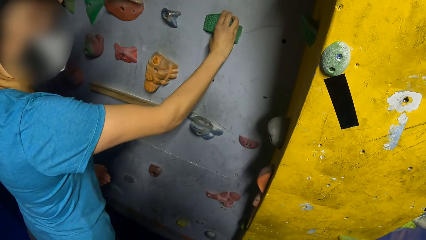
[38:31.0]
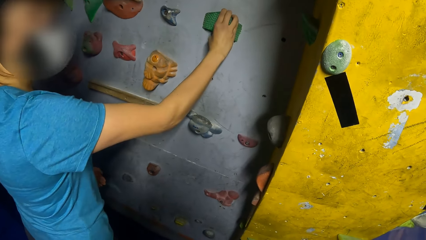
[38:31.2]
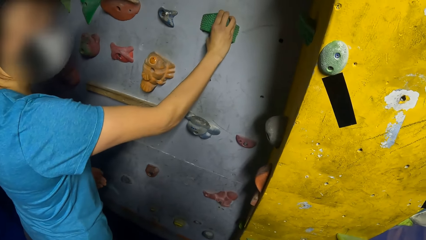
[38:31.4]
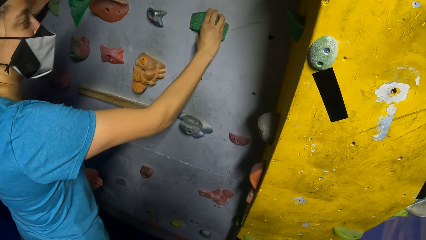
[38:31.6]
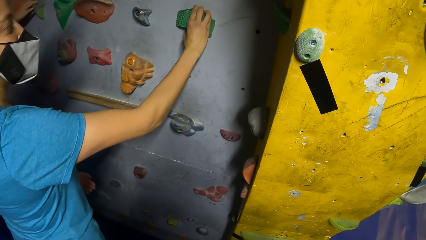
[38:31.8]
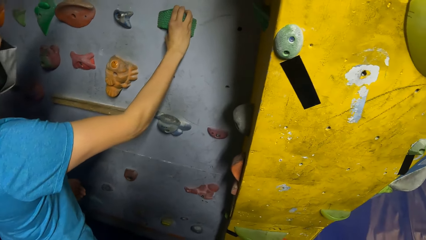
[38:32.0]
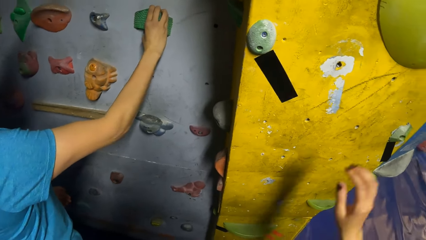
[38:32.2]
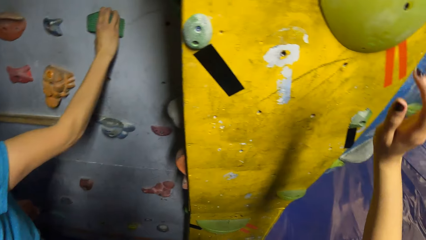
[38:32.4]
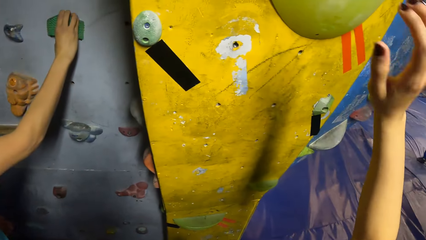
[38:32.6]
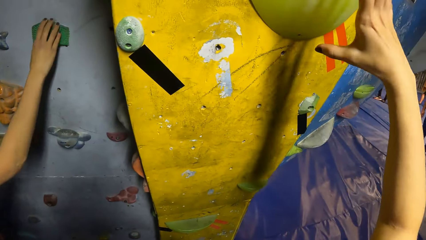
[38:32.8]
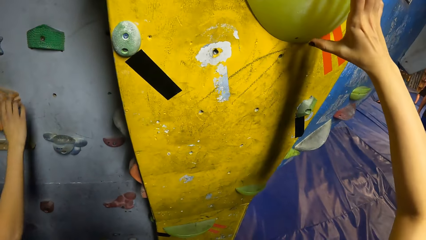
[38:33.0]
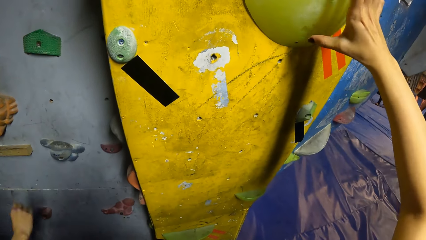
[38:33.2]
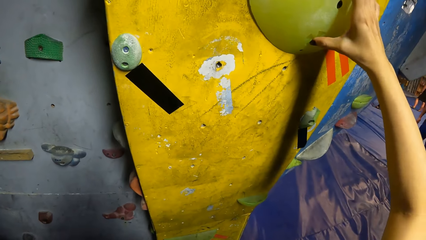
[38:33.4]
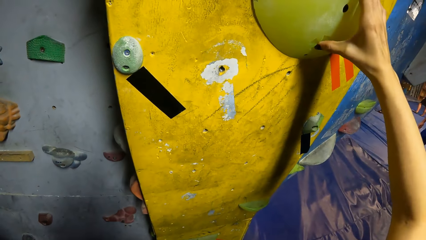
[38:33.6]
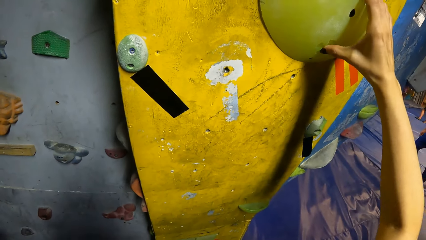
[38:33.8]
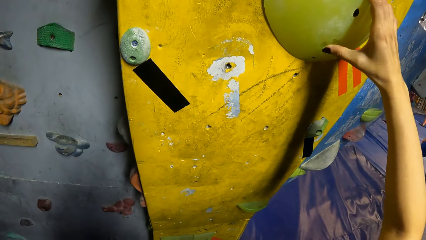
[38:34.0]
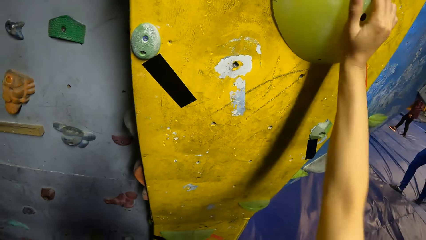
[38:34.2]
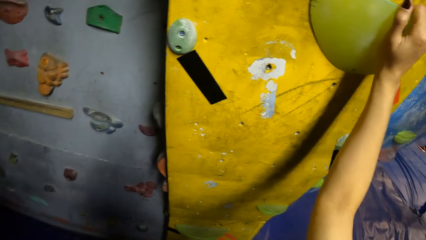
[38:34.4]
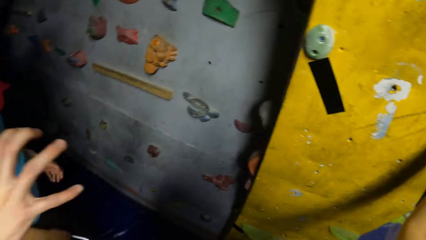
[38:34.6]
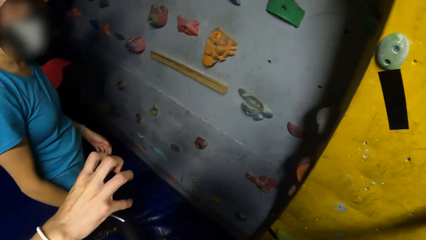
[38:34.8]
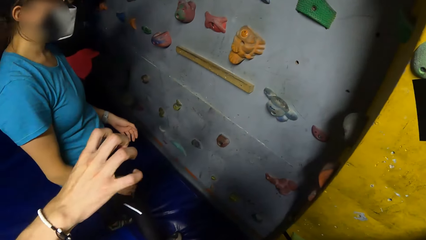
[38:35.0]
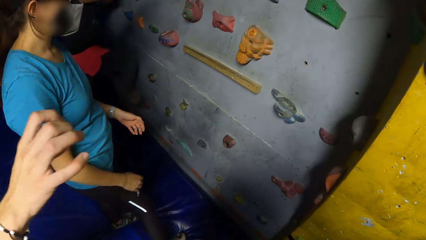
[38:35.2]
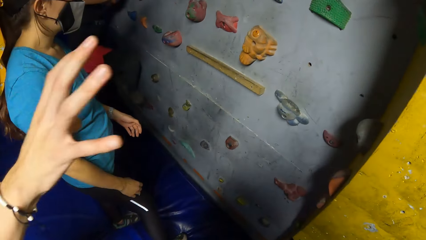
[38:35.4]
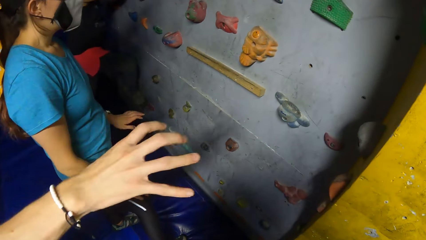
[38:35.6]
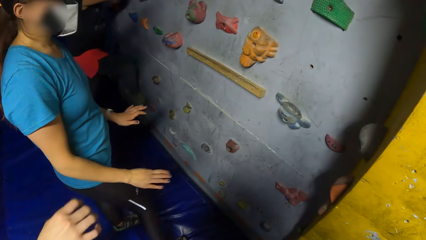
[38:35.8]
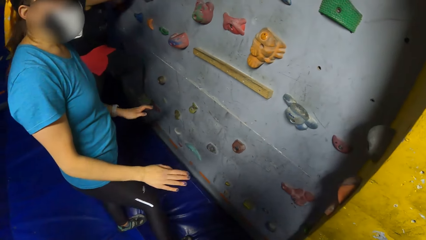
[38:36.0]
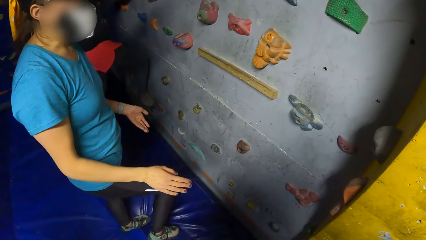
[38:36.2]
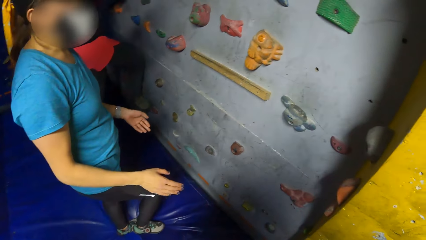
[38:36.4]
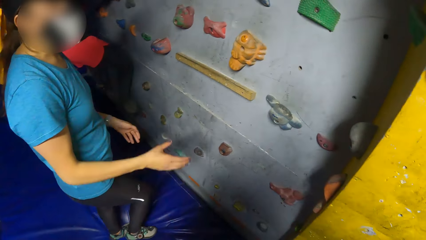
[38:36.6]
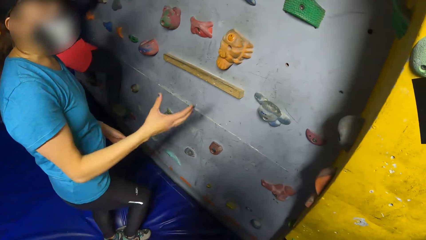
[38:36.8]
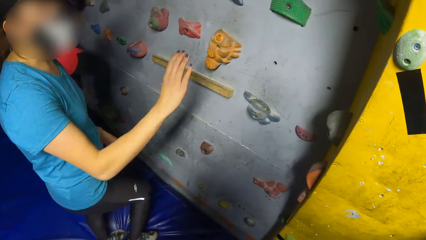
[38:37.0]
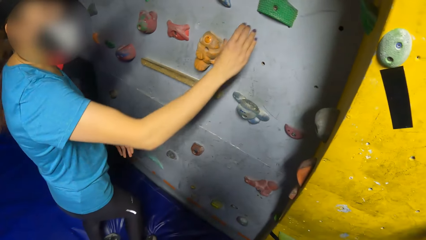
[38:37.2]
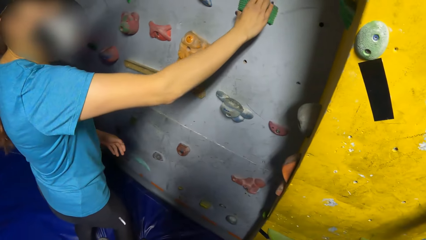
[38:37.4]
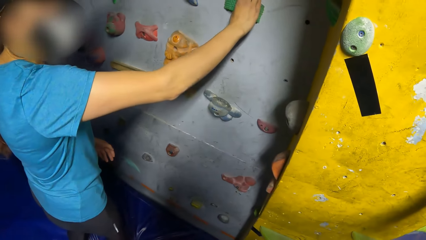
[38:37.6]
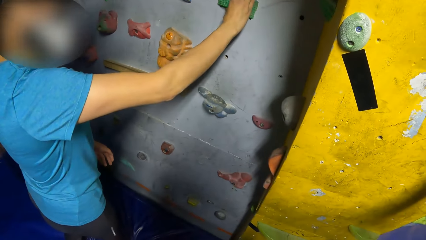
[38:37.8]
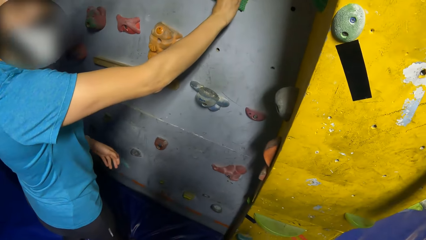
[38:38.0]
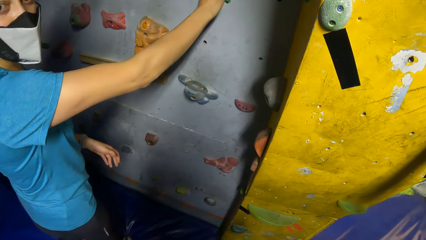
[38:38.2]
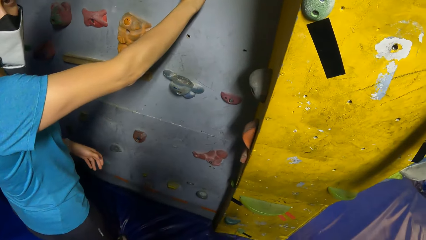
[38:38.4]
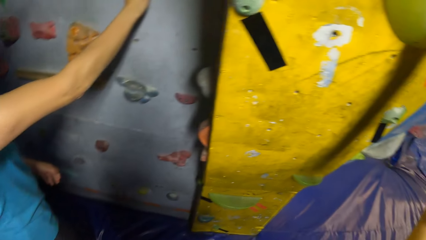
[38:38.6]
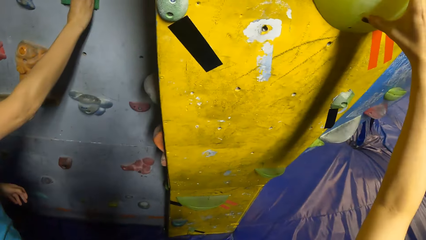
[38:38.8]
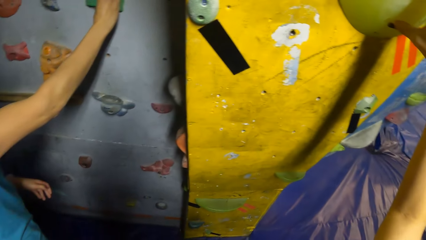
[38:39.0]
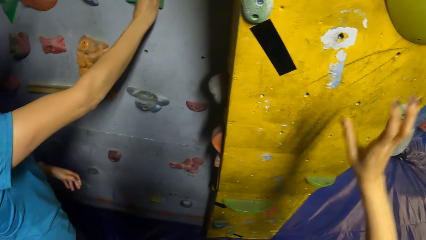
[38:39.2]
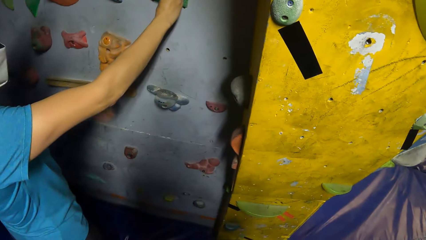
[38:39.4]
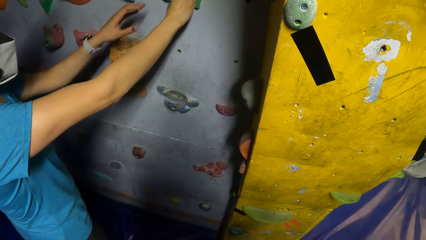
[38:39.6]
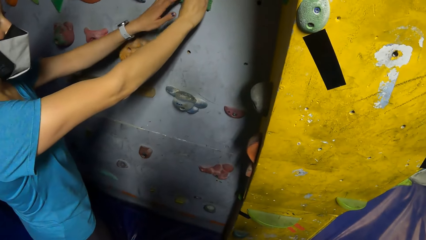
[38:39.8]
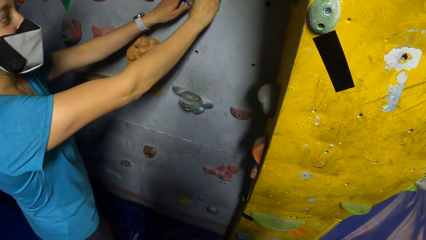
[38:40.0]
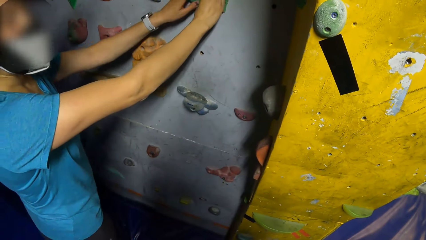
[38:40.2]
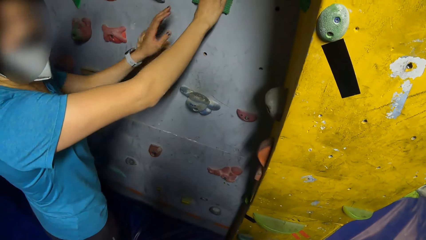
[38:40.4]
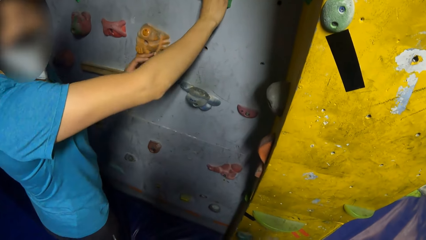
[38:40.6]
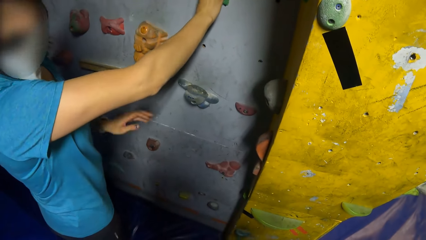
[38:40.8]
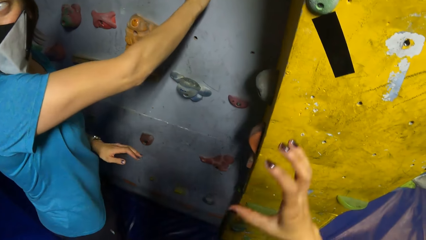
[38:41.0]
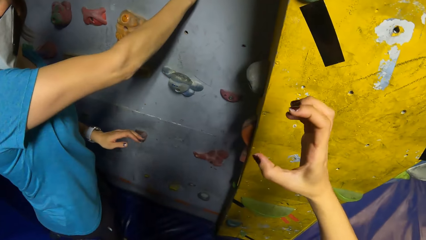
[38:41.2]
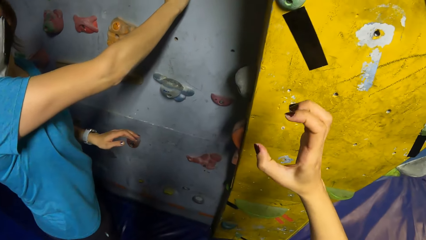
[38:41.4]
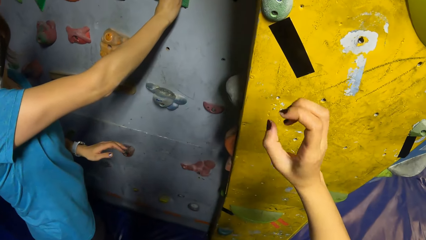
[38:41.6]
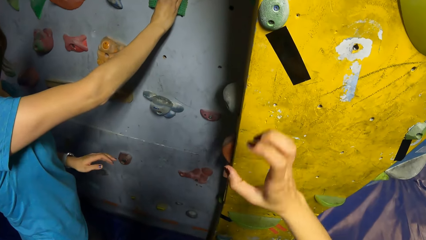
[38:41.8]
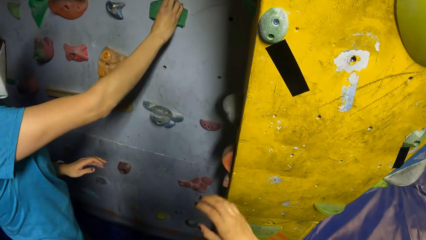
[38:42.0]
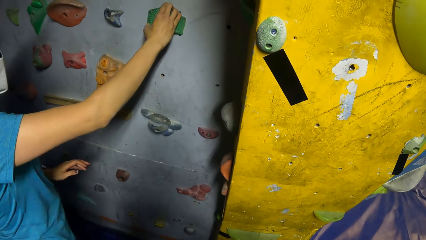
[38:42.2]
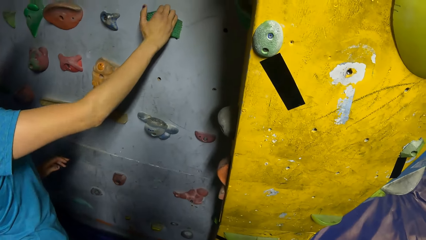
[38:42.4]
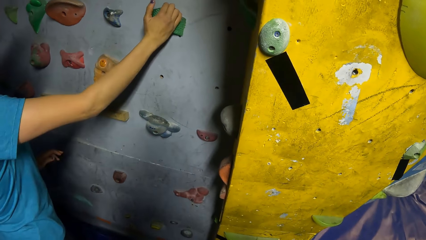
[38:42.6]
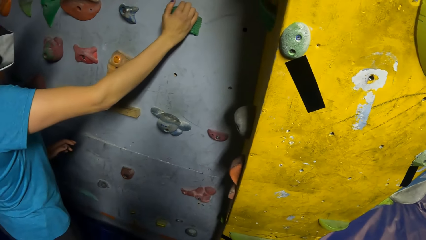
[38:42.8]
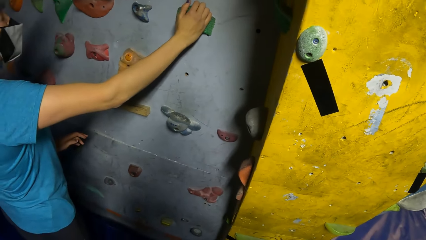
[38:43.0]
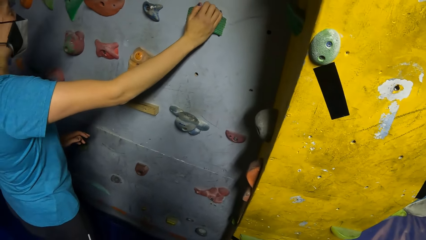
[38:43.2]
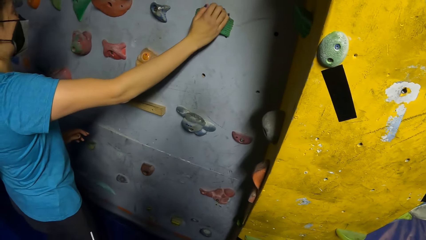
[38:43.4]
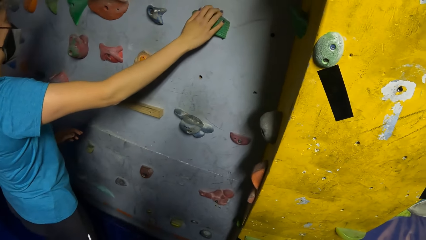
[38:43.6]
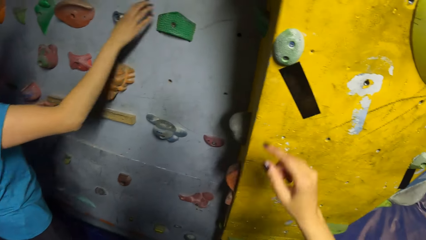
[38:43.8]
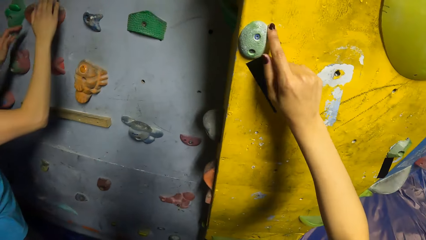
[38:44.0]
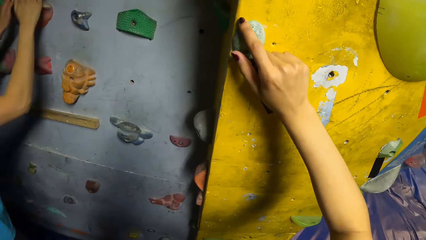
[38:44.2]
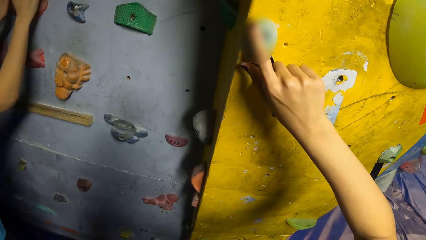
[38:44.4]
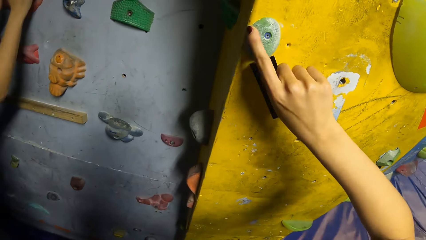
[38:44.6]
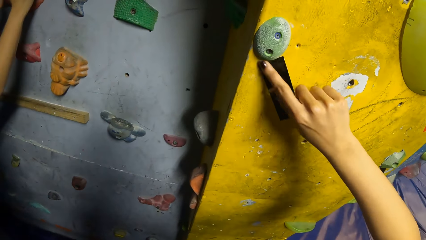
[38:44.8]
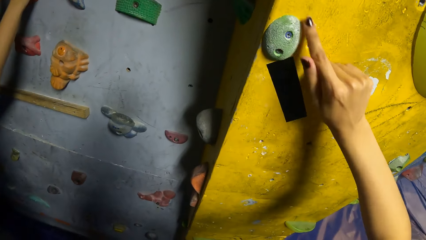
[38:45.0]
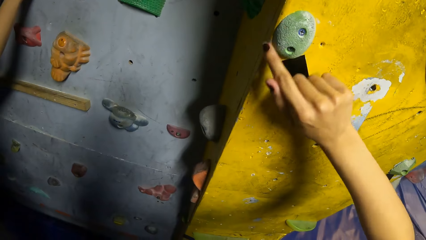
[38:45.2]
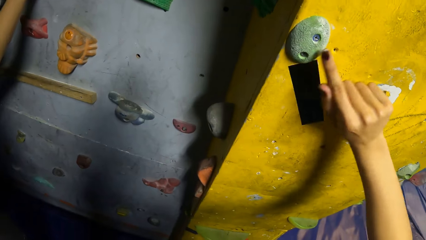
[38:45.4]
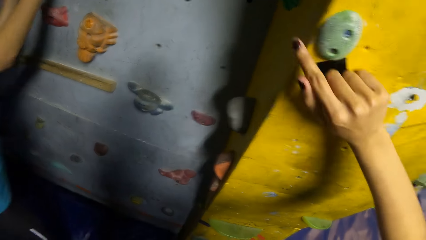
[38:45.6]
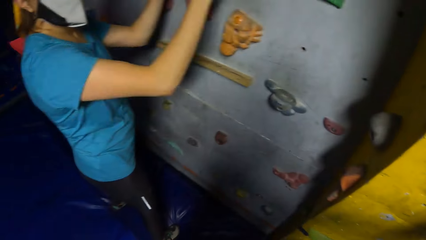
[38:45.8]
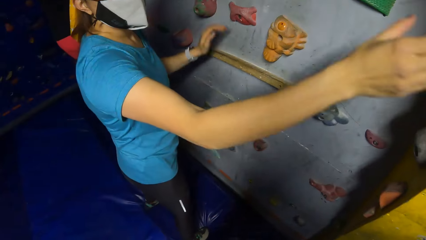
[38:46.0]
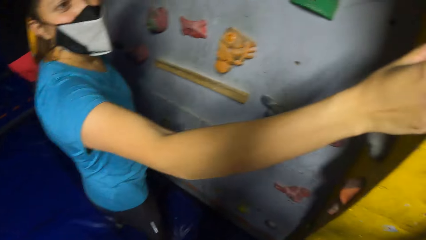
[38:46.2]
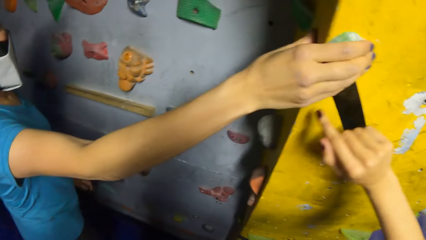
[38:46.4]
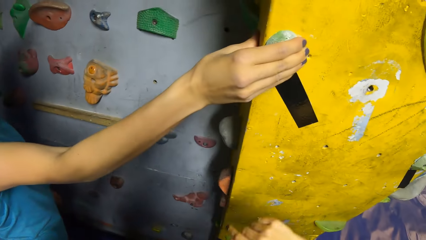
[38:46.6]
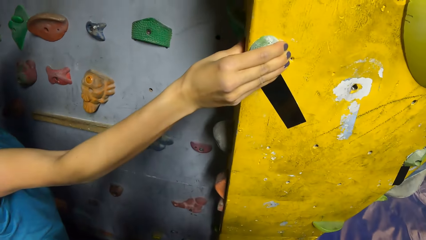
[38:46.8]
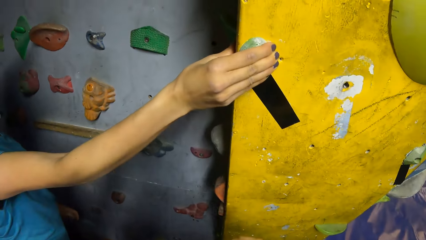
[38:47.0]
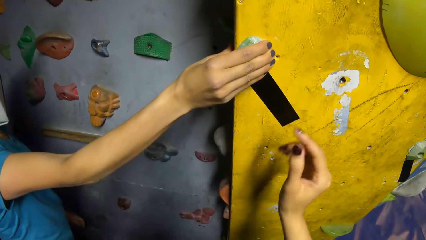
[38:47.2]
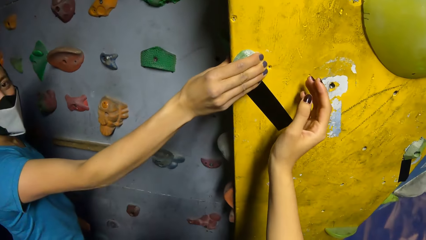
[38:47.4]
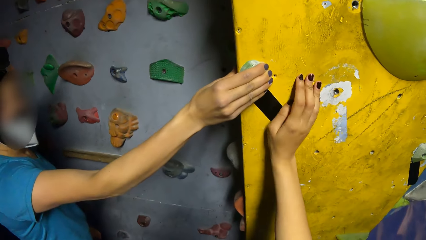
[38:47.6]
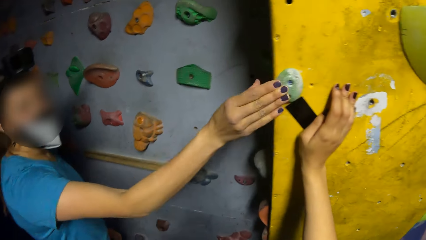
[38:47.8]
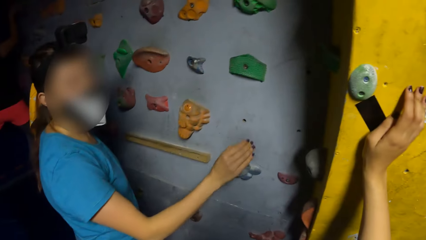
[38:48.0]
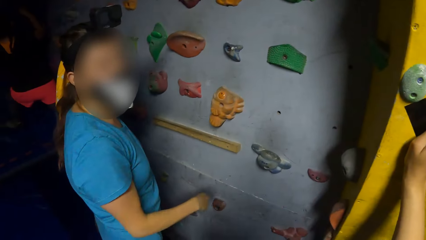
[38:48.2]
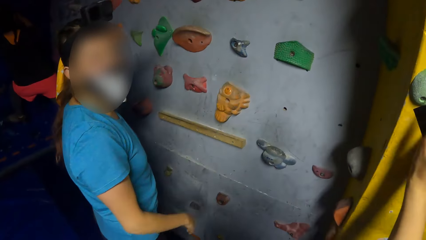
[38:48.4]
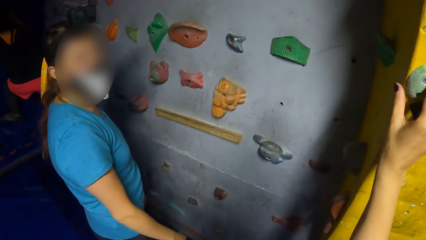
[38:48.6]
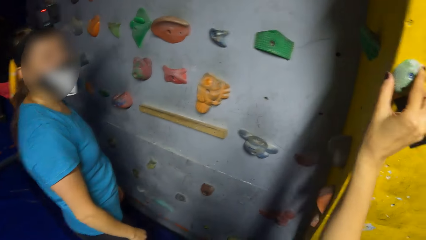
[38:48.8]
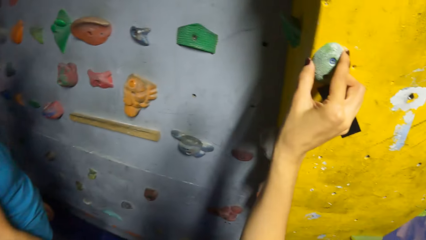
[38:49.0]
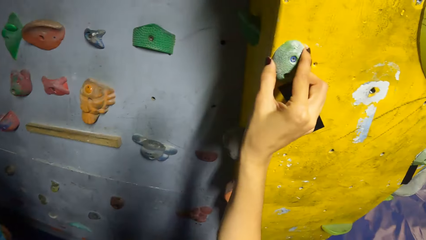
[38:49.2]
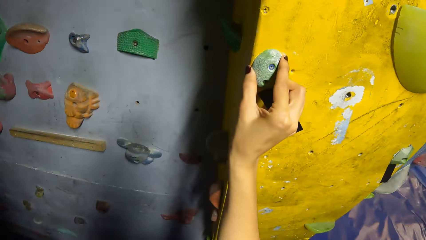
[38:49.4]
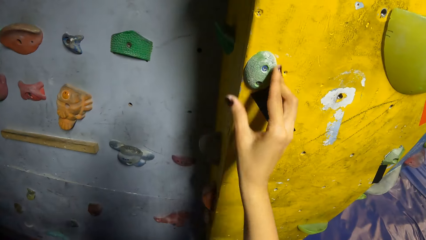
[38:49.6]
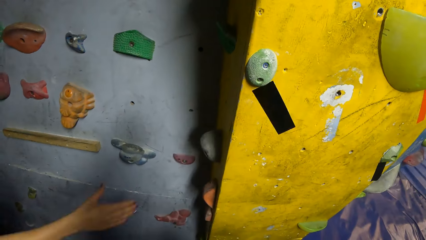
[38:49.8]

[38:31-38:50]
The woman removes her hand from the climbing hold. The camera wearer grips the climbing hold with her right hand. The man interacts with the camera wearer. The woman grips the climbing hold with her right hand. The camera wearer gestures. The woman removes her right hand from the climbing hold. The camera wearer touches the climbing hold with her left hand. The woman places her hands on the climbing hold. The camera wearer moves a finger around the climbing hold. The woman grips the climbing hold with her right hand. The camera wearer places her right hand on the bouldering wall. The woman removes her right hand from the climbing hold. The camera wearer grips the climbing hold with her right hand. She removes her right hand from the climbing hold.
